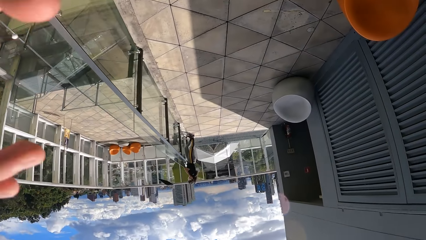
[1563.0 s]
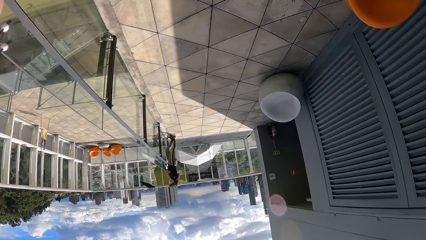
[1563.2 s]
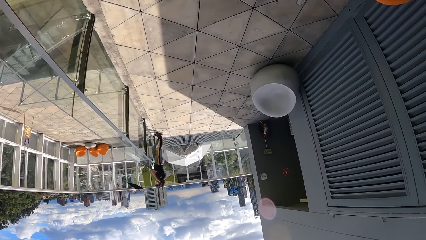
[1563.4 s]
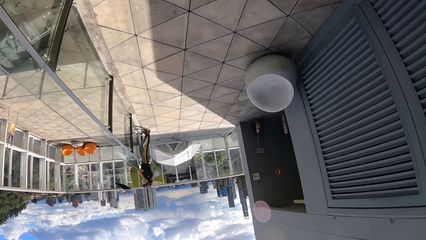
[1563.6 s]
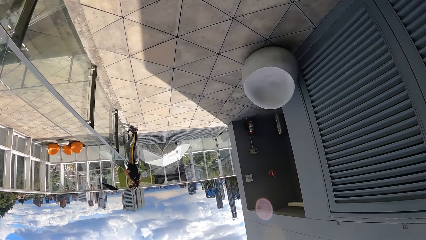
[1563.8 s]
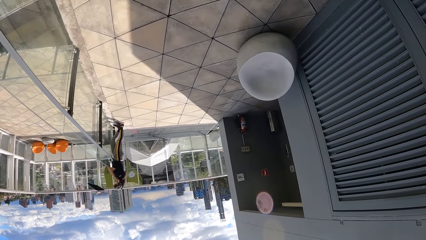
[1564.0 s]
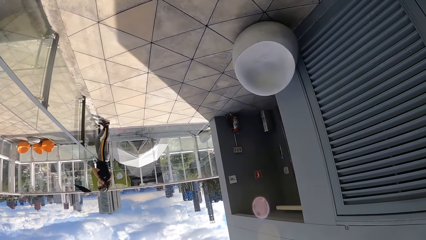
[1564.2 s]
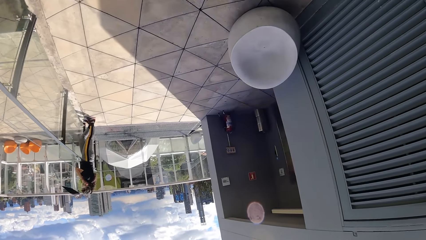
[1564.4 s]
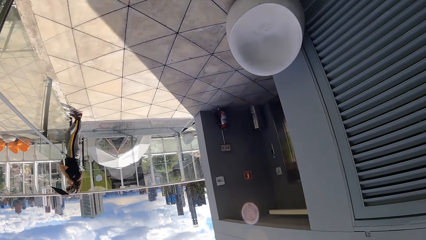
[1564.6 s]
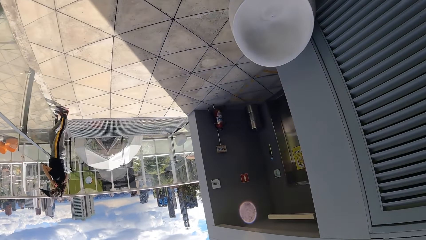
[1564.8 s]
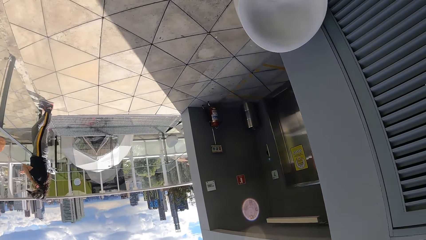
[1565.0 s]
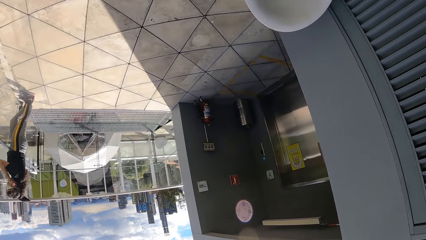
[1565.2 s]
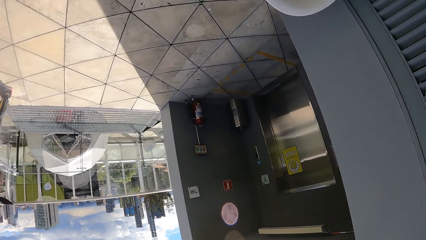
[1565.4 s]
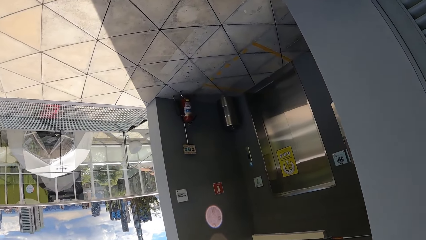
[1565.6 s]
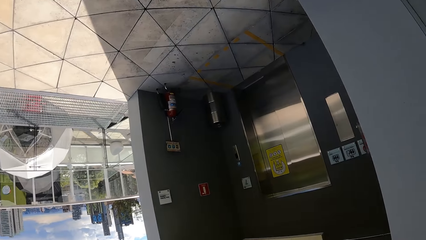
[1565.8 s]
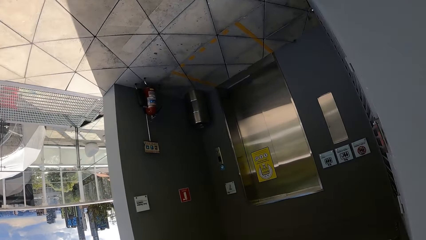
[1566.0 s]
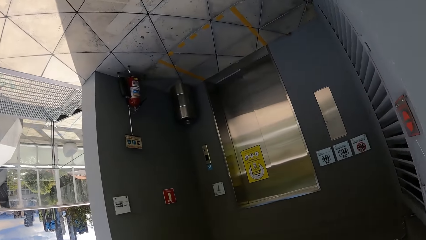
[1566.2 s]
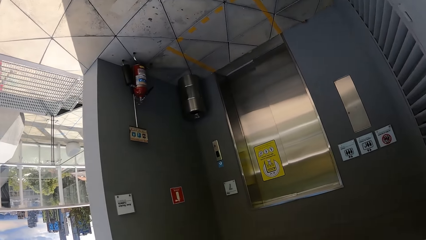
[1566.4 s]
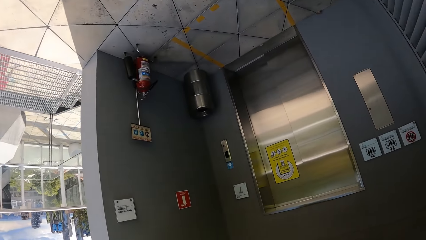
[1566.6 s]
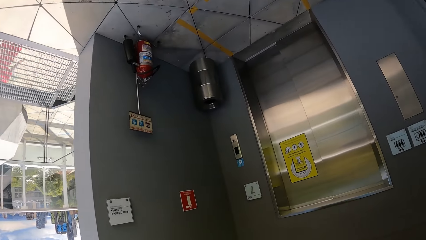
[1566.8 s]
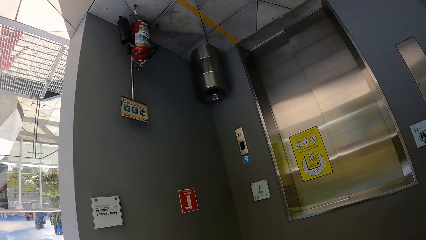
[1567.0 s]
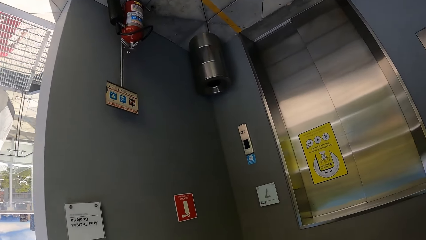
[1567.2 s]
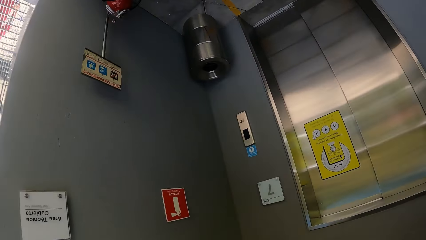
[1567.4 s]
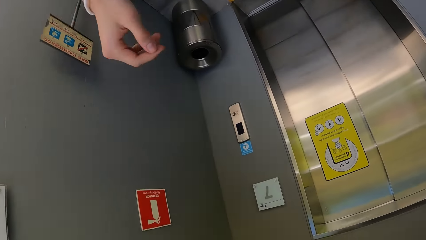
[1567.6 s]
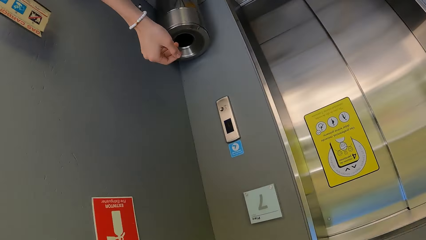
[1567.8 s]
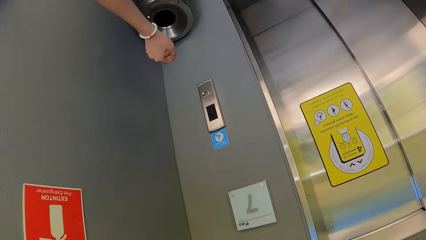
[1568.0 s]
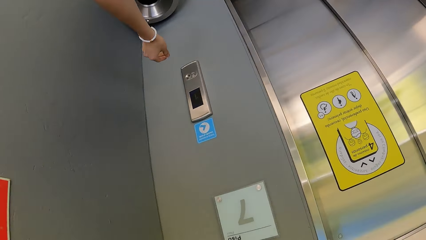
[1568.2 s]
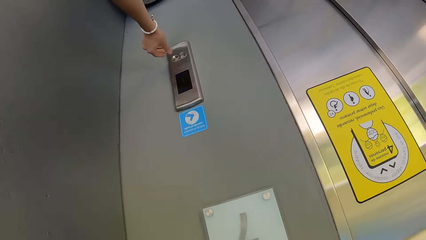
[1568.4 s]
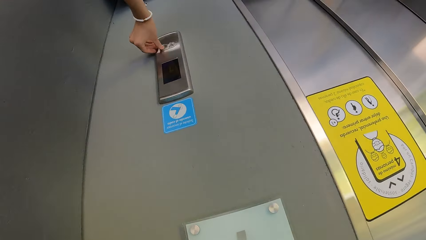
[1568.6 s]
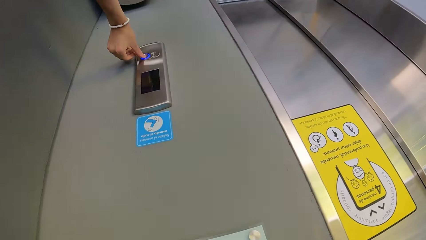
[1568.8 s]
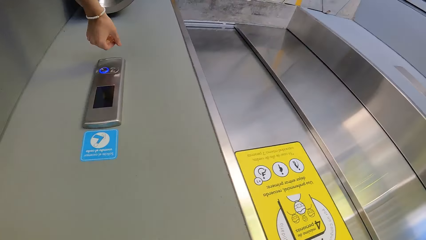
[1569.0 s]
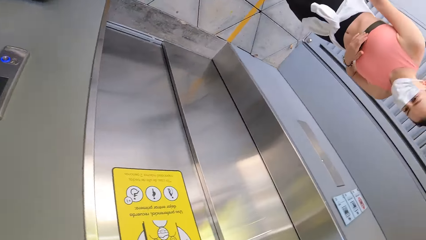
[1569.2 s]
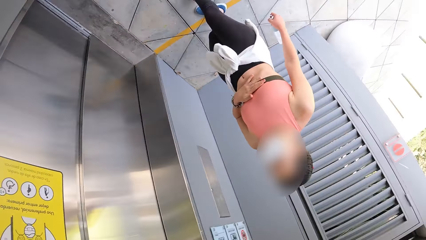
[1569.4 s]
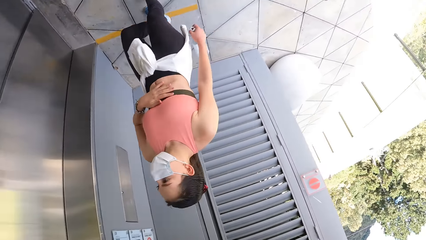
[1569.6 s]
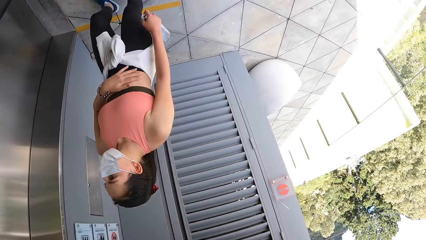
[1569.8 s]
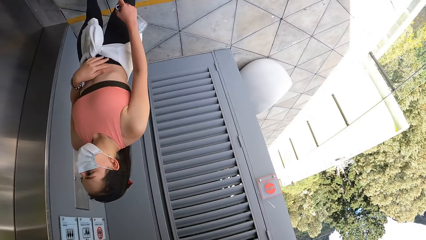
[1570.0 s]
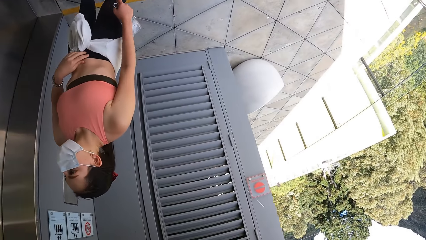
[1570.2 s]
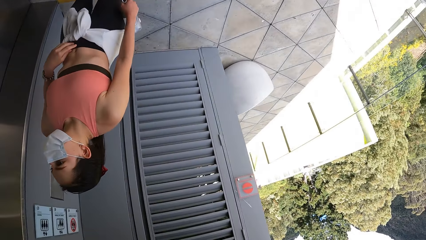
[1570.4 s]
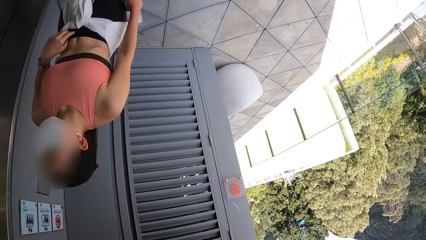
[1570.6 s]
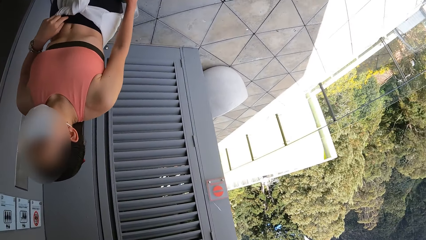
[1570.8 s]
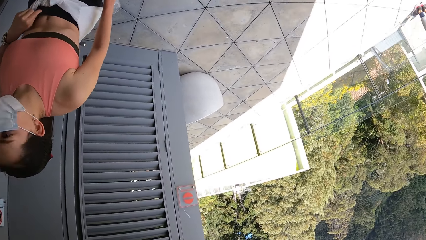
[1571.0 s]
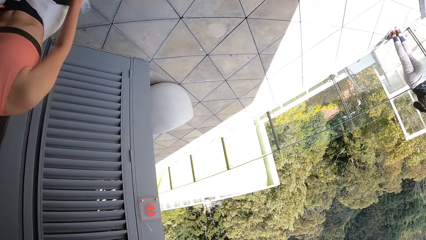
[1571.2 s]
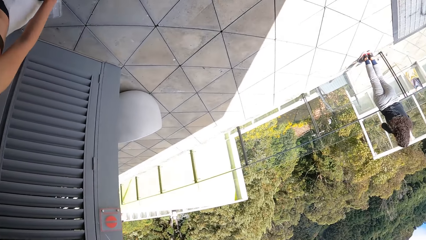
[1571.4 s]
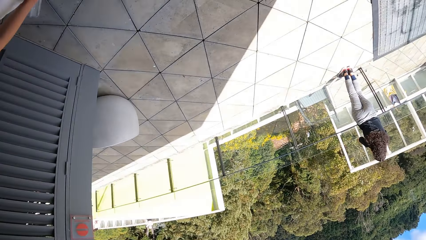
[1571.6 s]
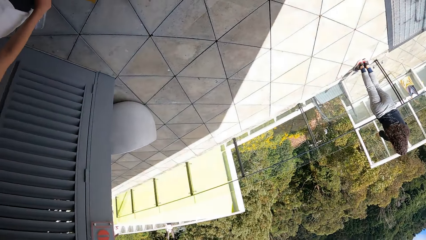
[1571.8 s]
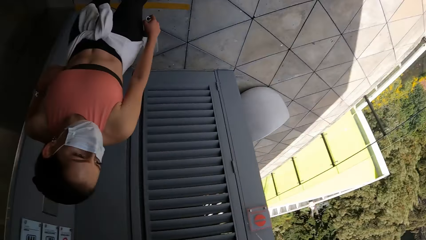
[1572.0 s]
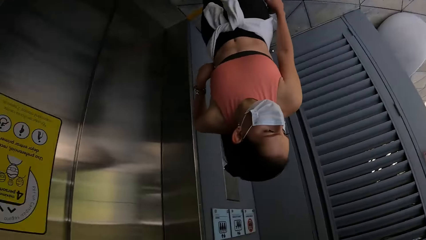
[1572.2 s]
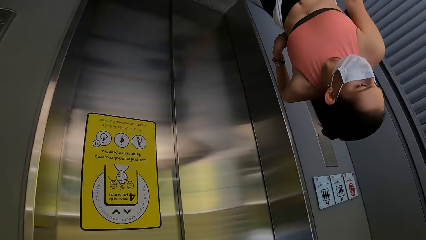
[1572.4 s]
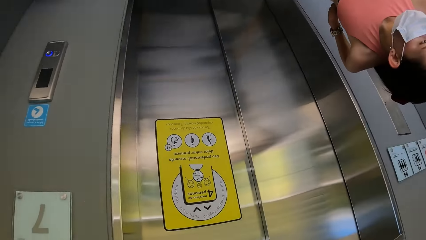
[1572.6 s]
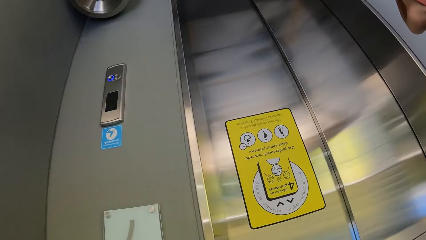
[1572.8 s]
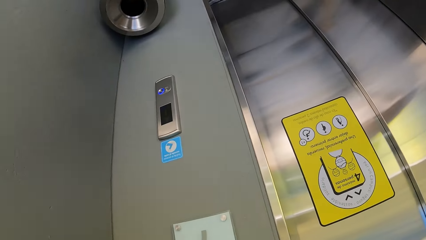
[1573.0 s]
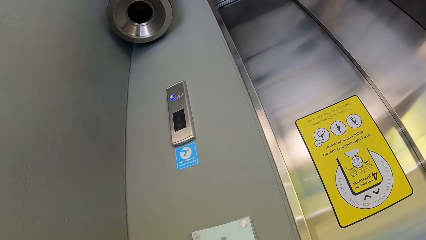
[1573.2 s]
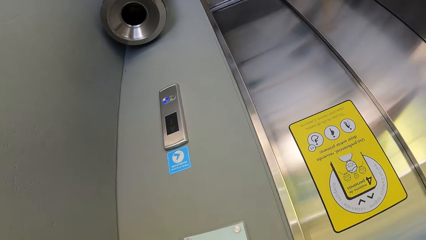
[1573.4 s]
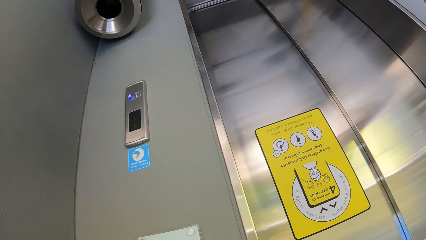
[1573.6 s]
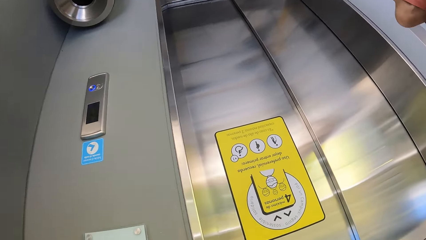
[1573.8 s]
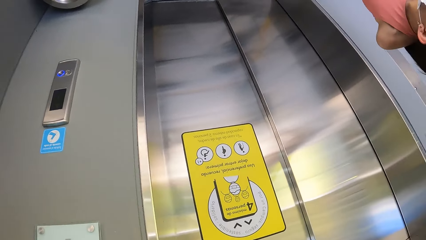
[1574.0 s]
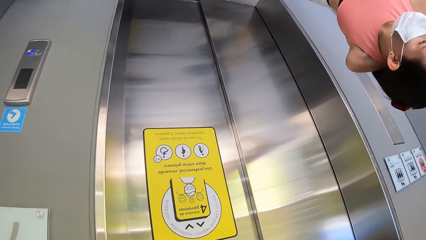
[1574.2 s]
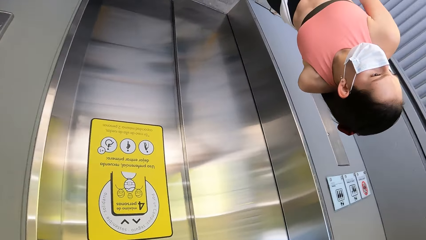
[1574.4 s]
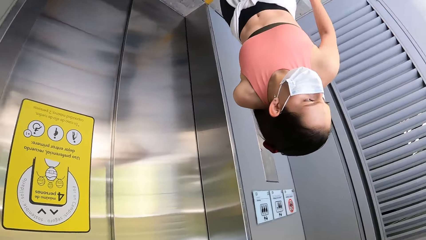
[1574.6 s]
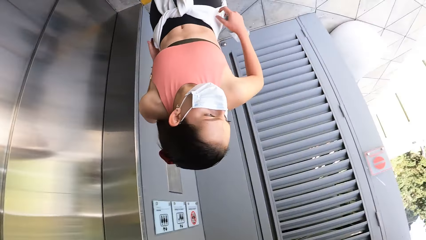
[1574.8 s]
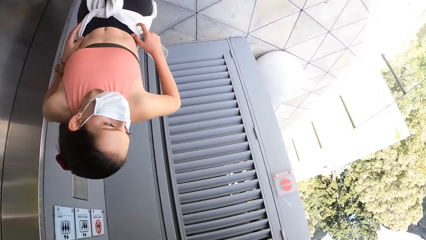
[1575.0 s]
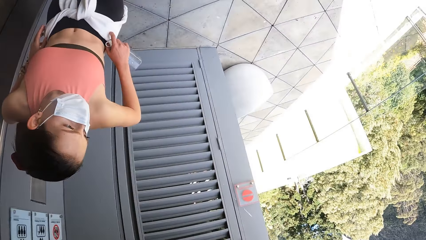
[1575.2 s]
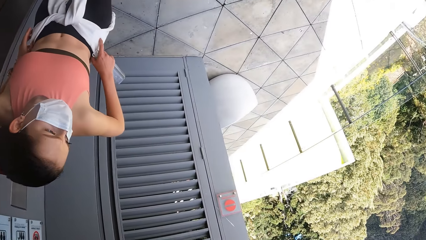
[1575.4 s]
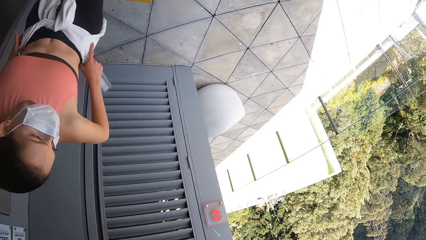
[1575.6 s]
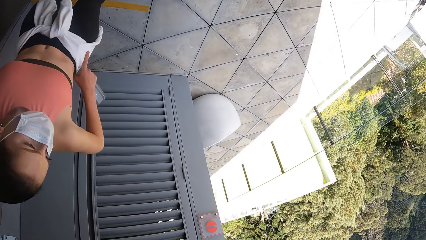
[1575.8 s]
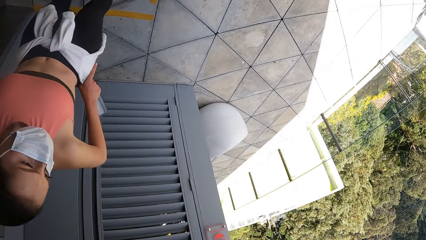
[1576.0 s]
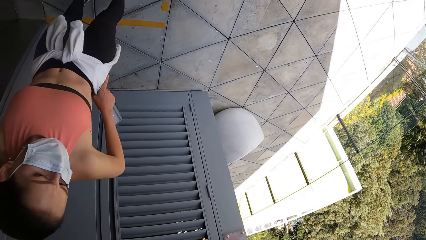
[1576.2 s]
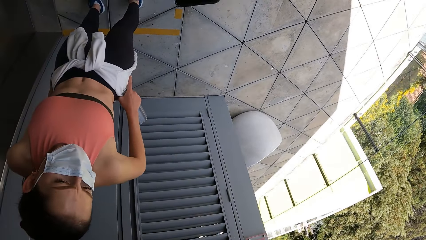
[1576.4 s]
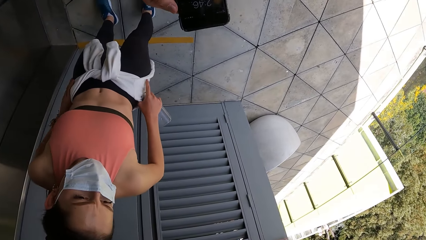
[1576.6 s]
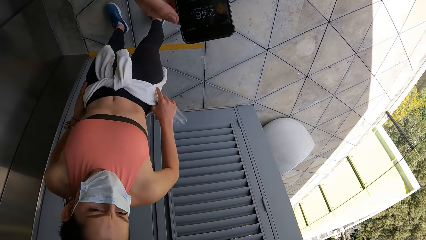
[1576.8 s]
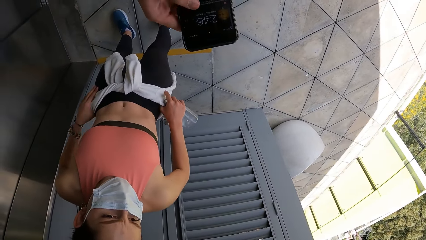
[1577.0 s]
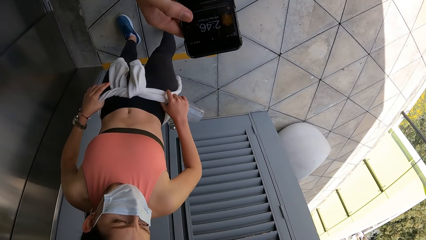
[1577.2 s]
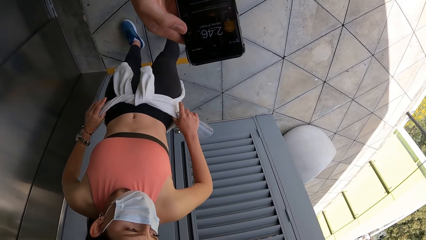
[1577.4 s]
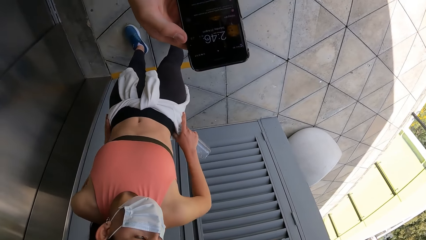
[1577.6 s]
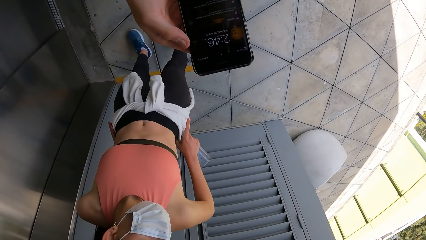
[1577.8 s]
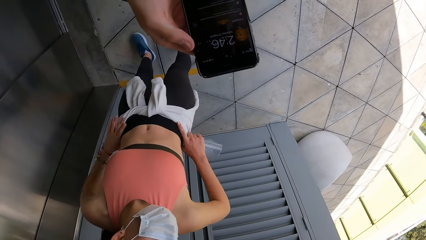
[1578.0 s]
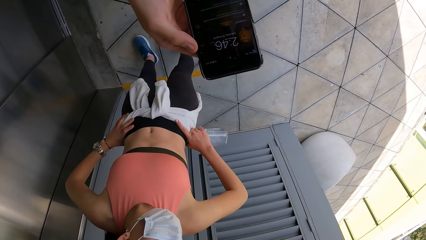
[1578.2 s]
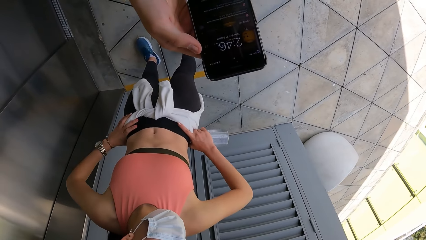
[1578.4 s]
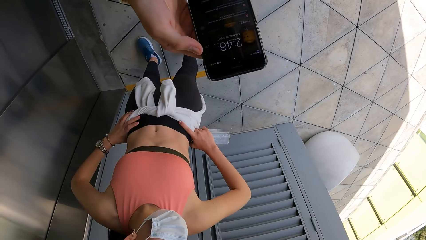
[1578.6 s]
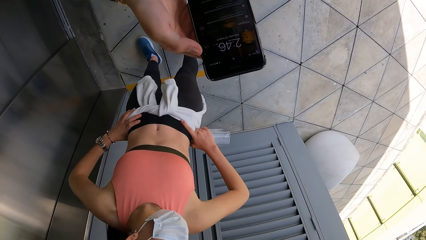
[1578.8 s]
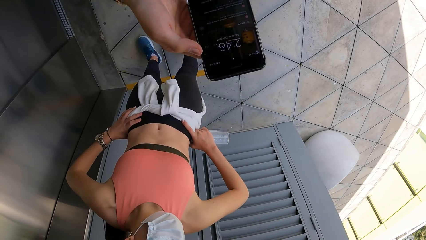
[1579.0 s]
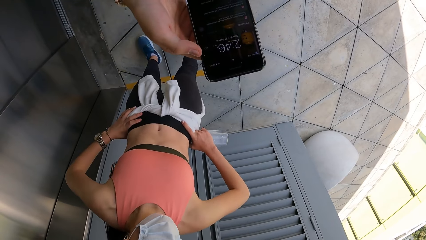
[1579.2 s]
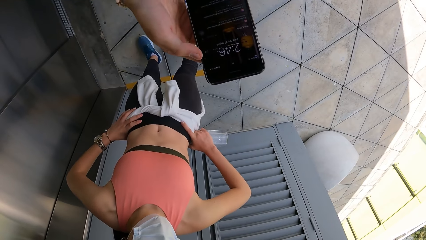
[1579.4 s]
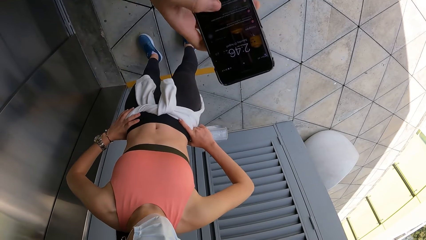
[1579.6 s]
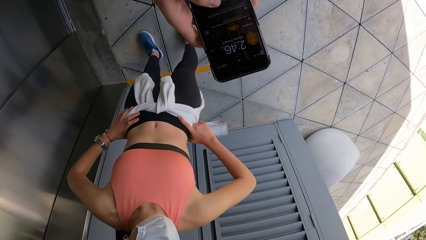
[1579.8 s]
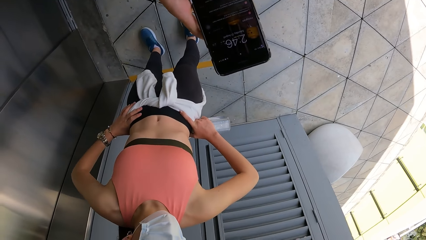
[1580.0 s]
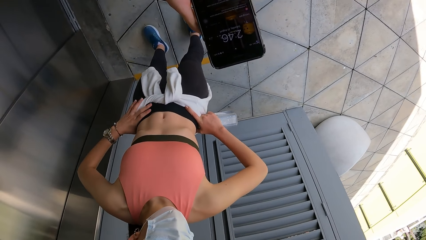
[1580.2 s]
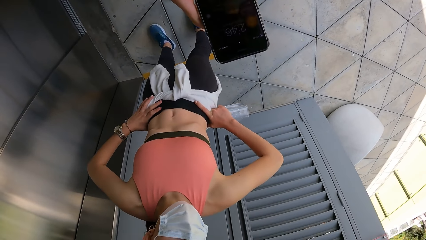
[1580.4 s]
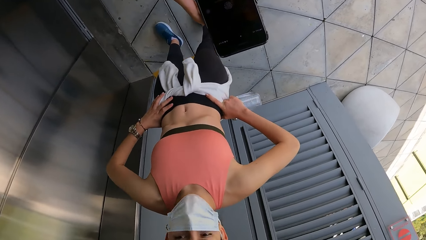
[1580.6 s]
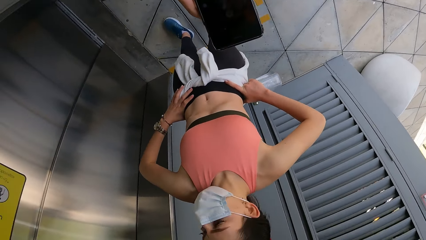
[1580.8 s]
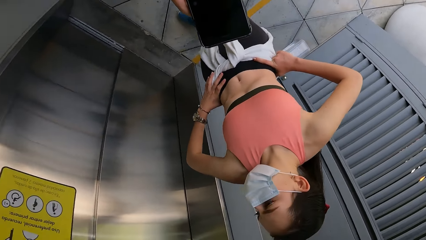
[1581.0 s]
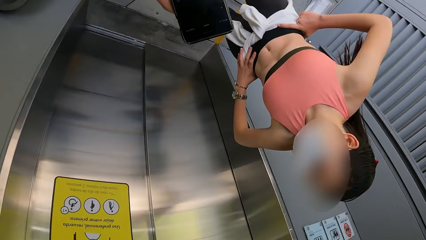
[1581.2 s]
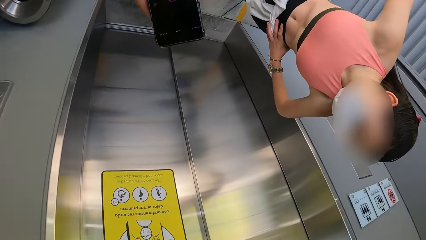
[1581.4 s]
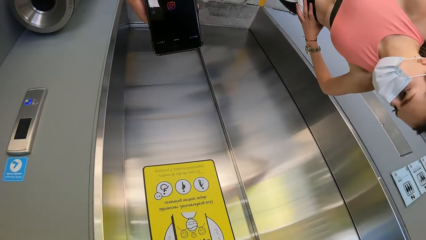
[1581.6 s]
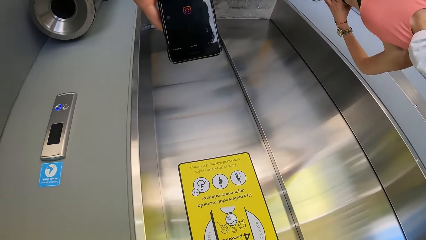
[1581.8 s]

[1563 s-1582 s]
The camera wearer looks around. They walk on top of the building. They press the lift. They look around. They look around again. They press the phone and stare at the phone.
